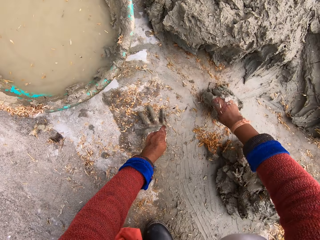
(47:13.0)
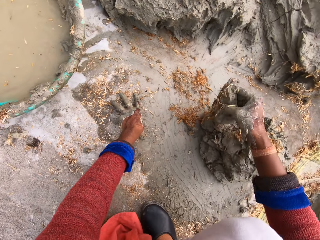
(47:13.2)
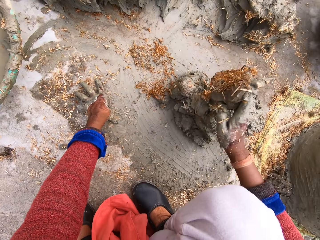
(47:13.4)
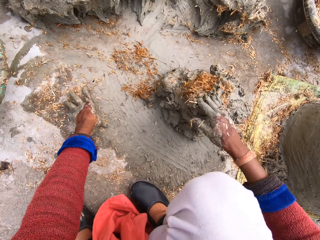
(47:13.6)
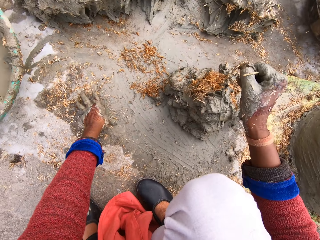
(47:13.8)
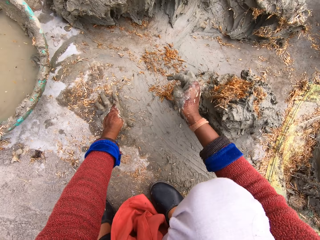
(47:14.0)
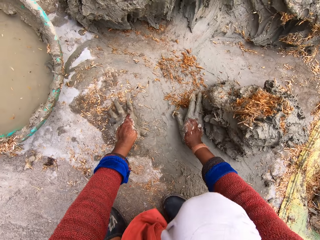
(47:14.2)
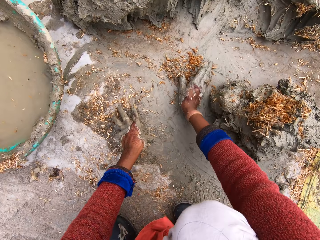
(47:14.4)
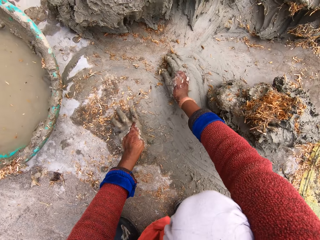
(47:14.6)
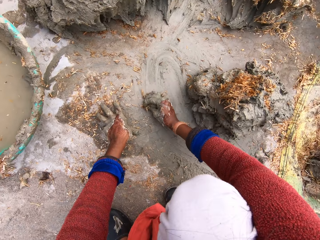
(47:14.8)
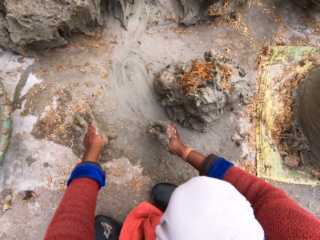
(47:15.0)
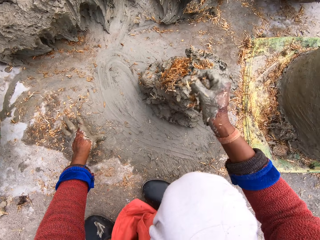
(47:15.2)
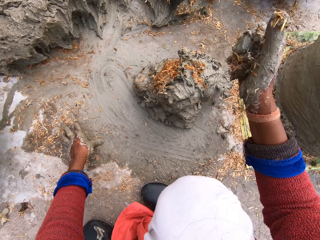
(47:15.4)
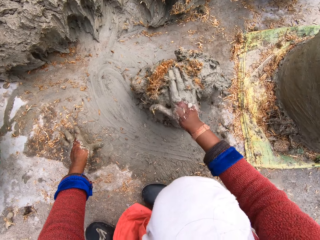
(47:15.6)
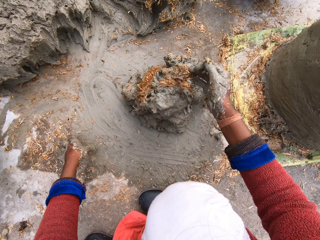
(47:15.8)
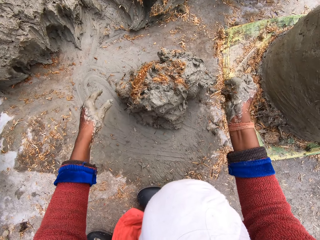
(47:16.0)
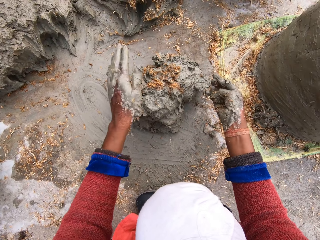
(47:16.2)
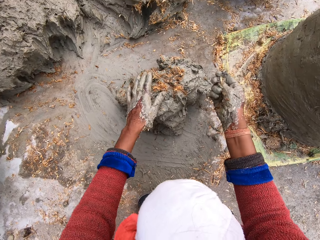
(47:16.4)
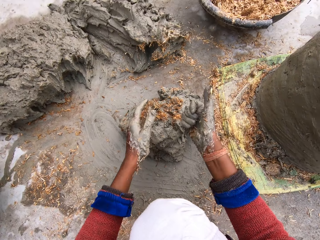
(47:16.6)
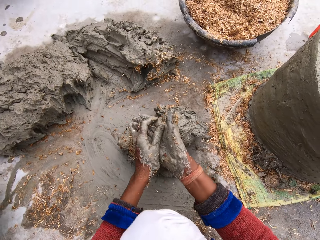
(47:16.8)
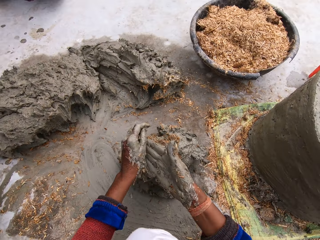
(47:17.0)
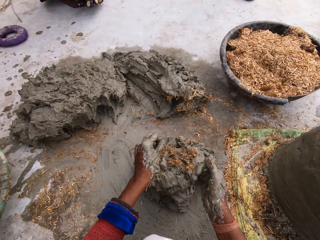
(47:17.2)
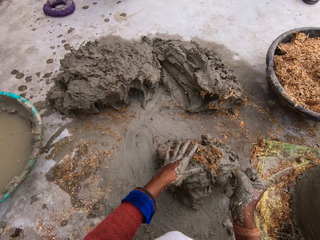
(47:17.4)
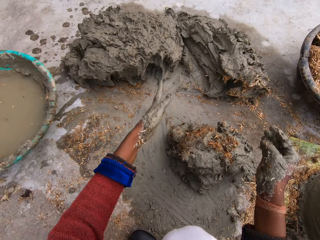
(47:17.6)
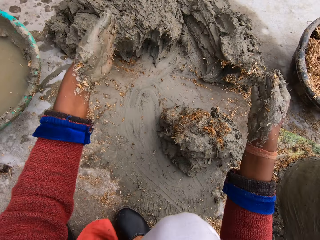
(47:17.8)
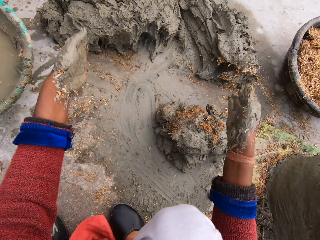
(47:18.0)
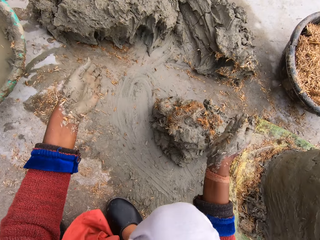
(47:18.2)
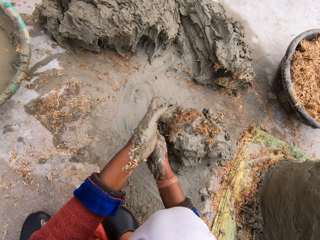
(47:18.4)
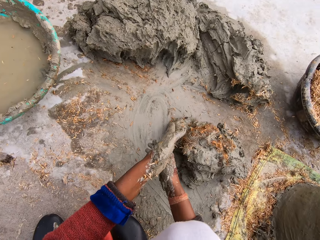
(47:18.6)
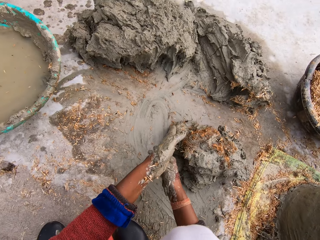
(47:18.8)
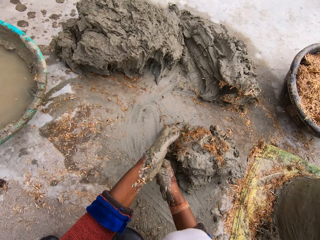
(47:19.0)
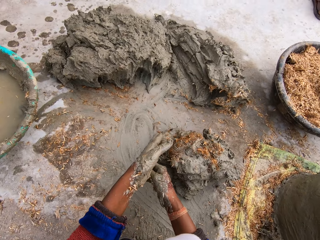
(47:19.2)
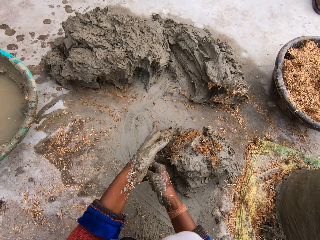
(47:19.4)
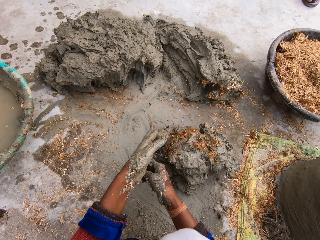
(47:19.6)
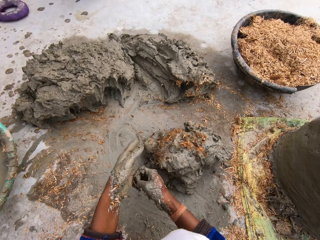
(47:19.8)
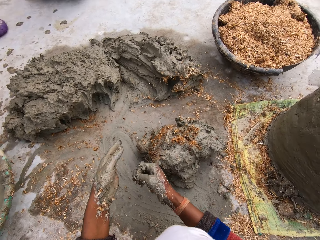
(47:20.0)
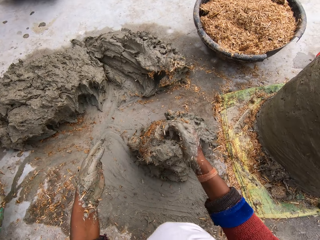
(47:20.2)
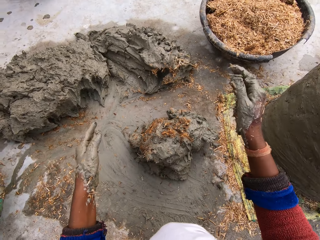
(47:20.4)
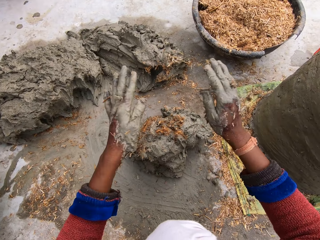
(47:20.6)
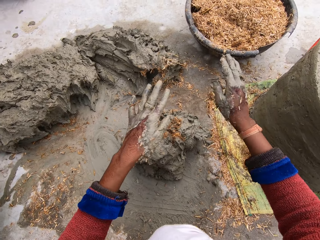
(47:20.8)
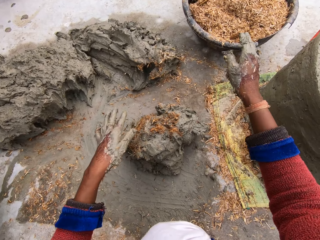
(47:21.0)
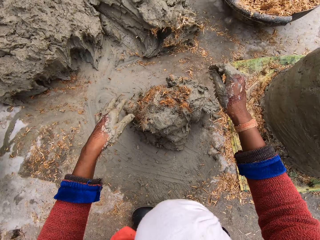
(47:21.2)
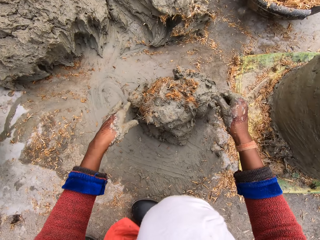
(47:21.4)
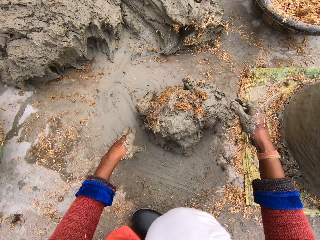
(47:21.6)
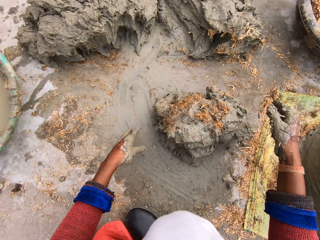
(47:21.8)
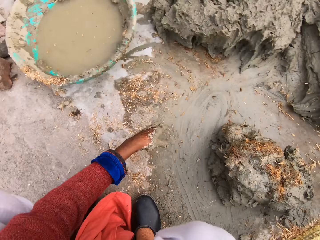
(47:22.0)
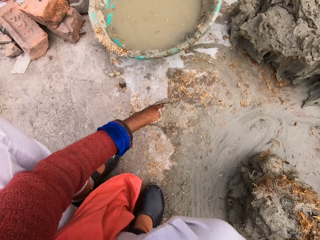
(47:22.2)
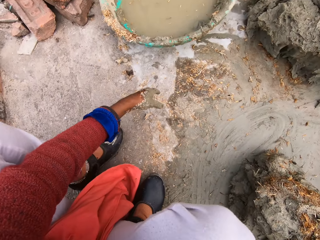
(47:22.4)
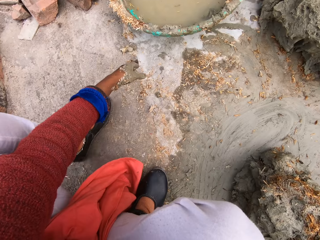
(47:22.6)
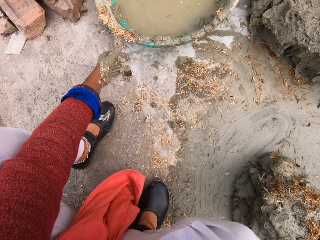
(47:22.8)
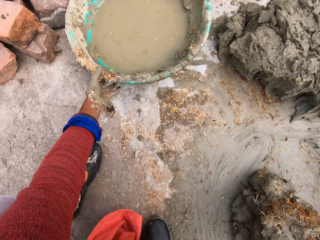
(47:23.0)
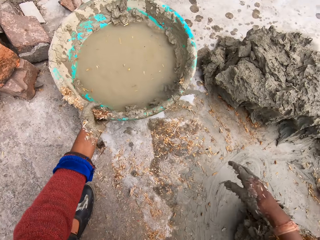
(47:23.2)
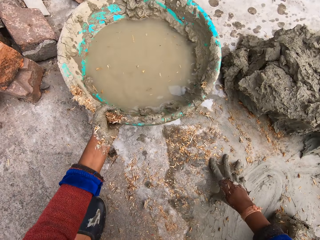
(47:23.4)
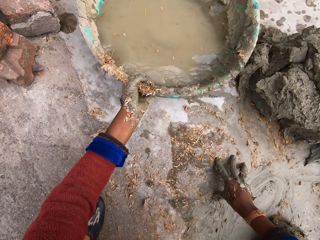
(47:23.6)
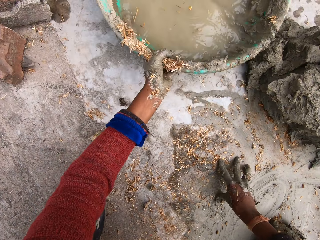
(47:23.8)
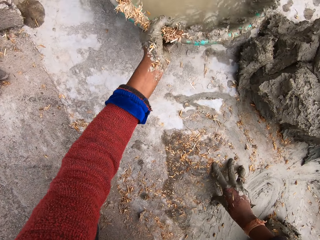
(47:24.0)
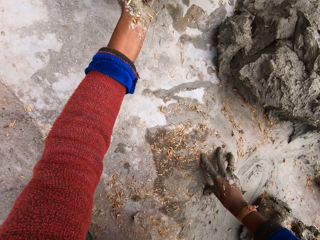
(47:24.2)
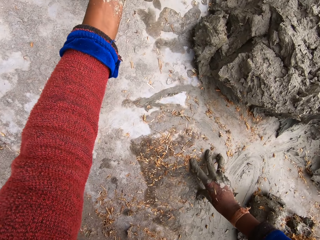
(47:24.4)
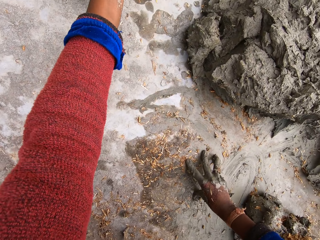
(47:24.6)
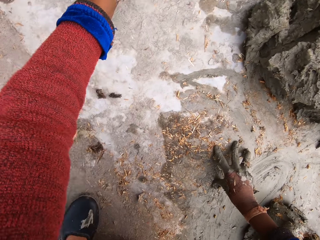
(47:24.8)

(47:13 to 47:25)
The camera wearer drops clay. She moves the right hand. She packs sawdust on the floor. She pastes the sawdust on the clay. She drops the sawdust. She lifts the left hand. She touches the clay. She moves the right hand fingers. She removes her hand from the clay. She removes clay from the other hand. She rubs her hands against each other. She touches the clay. She gesticulates with her hands. She lifts her hands. She moves her hands. She moves the right hand. She turns the hands. She moves both hands. She moves the left leg. She pushes the bucket of water away from her with her left hand. She rests her hand on the ground.

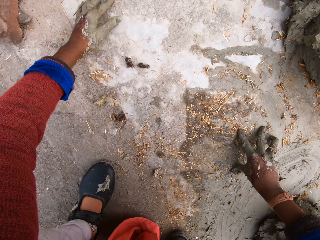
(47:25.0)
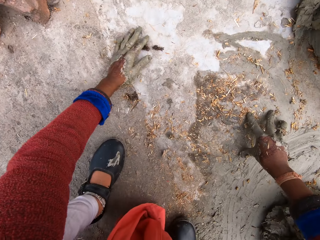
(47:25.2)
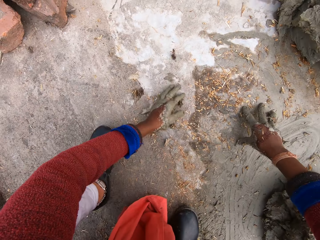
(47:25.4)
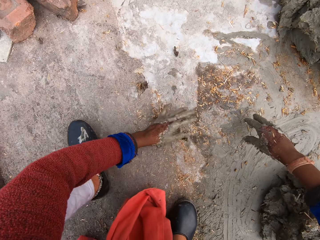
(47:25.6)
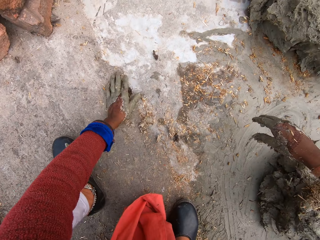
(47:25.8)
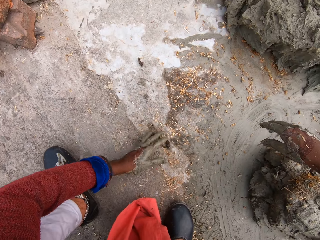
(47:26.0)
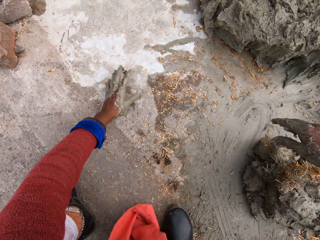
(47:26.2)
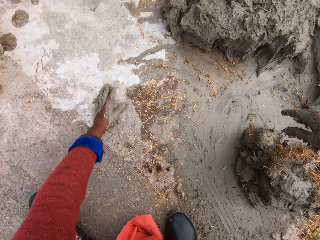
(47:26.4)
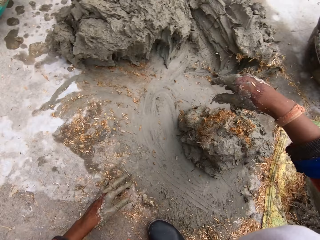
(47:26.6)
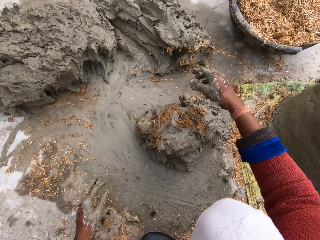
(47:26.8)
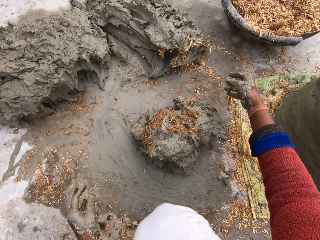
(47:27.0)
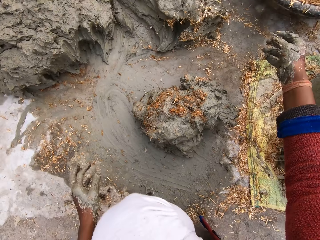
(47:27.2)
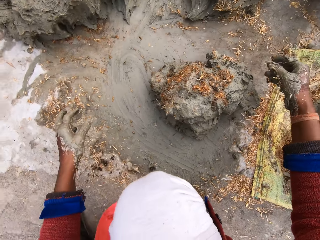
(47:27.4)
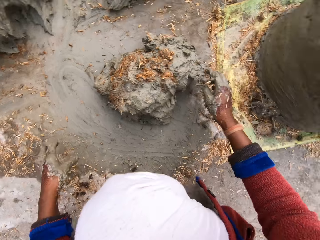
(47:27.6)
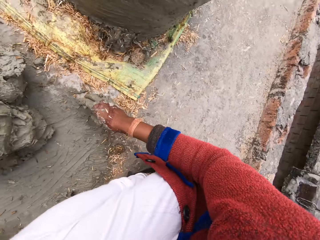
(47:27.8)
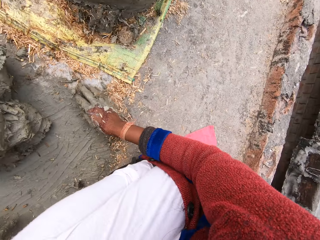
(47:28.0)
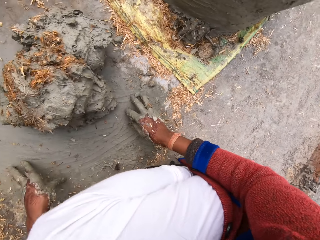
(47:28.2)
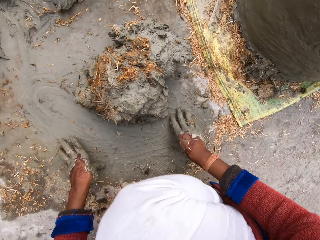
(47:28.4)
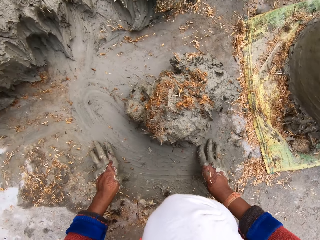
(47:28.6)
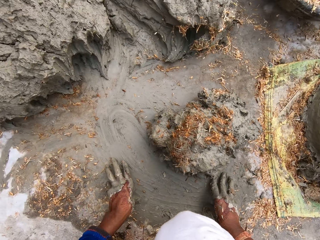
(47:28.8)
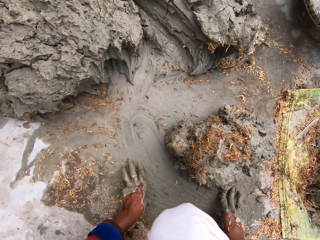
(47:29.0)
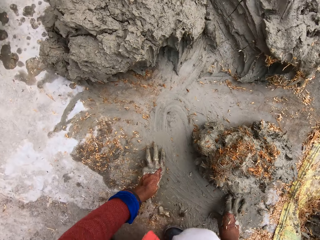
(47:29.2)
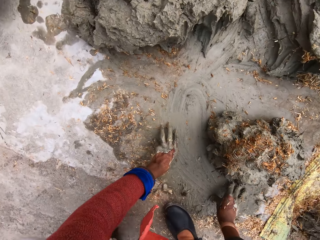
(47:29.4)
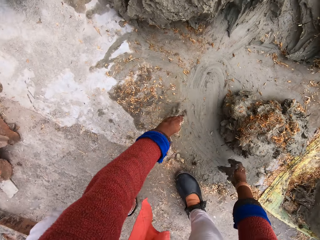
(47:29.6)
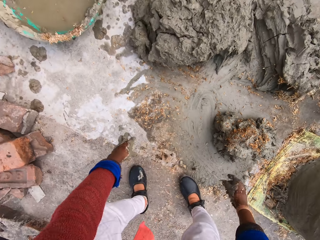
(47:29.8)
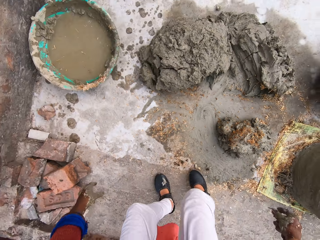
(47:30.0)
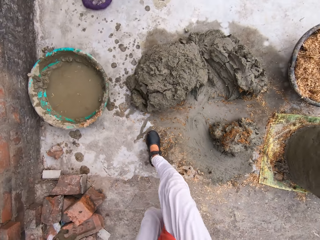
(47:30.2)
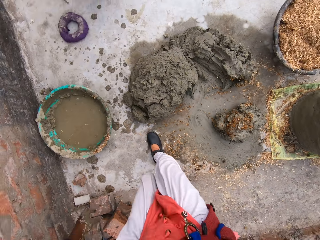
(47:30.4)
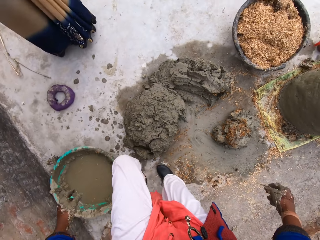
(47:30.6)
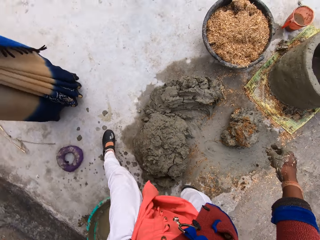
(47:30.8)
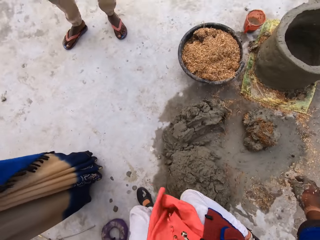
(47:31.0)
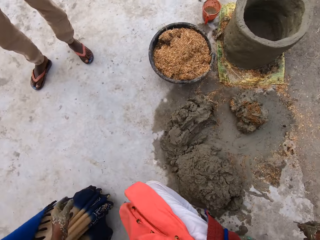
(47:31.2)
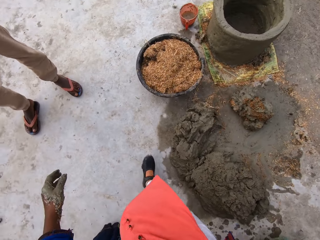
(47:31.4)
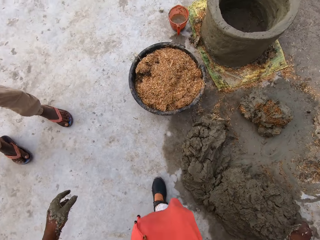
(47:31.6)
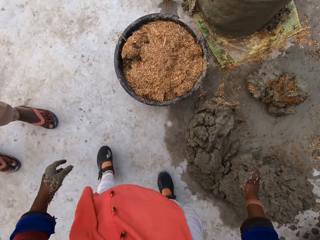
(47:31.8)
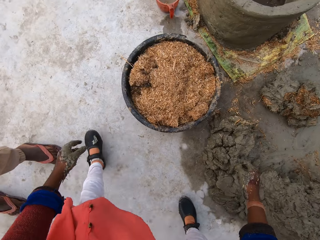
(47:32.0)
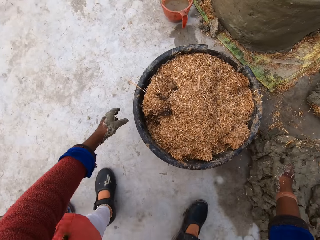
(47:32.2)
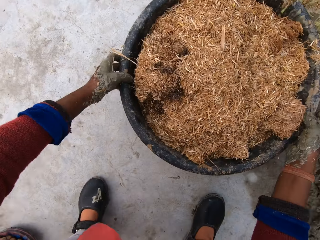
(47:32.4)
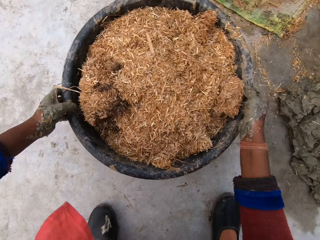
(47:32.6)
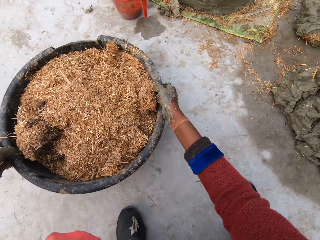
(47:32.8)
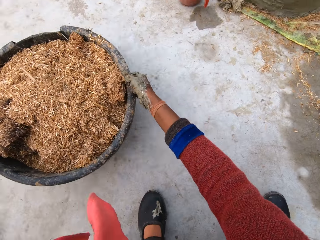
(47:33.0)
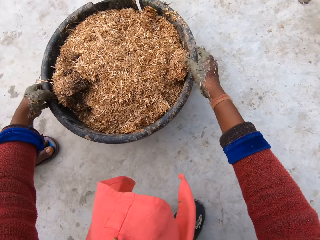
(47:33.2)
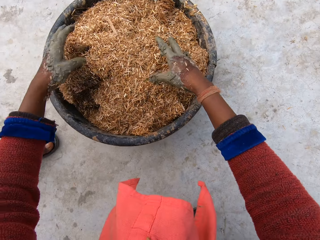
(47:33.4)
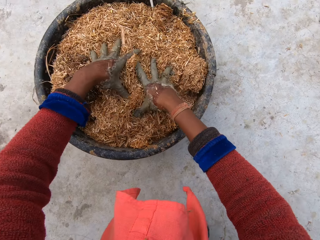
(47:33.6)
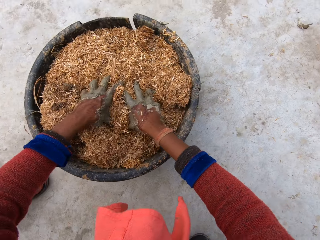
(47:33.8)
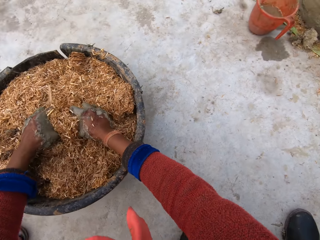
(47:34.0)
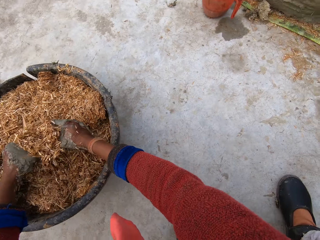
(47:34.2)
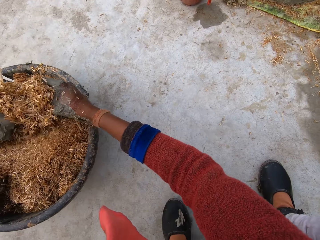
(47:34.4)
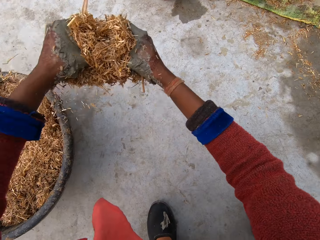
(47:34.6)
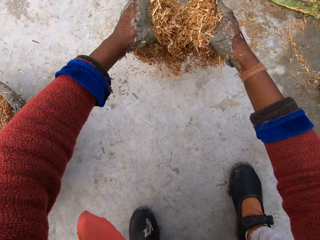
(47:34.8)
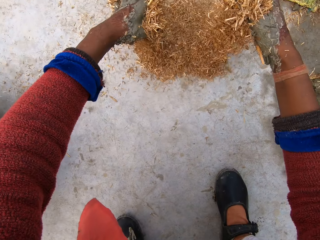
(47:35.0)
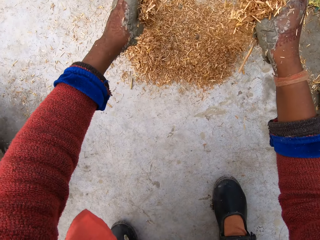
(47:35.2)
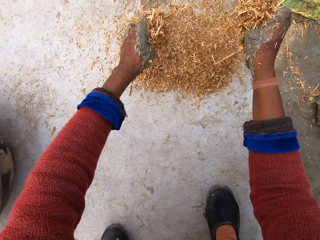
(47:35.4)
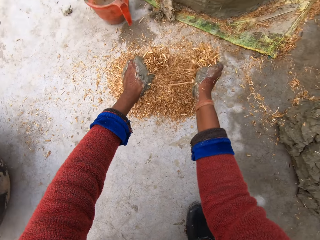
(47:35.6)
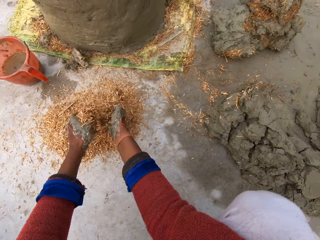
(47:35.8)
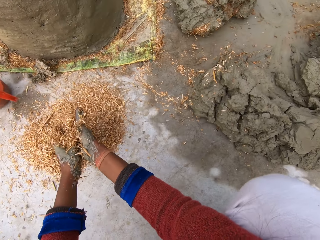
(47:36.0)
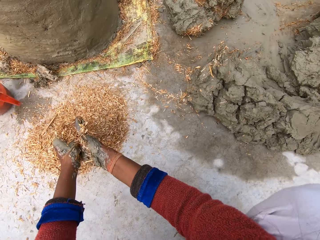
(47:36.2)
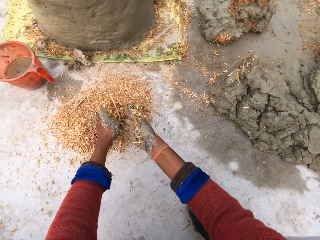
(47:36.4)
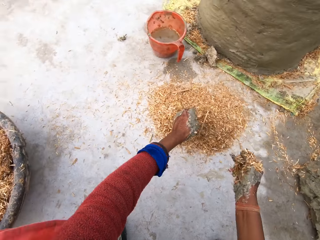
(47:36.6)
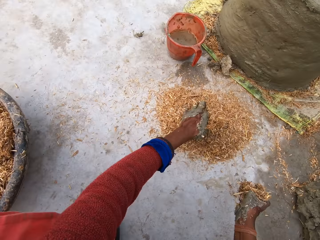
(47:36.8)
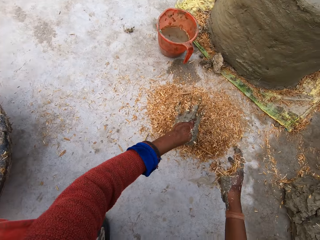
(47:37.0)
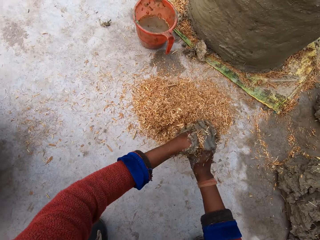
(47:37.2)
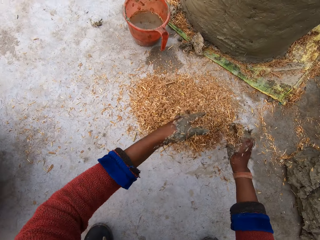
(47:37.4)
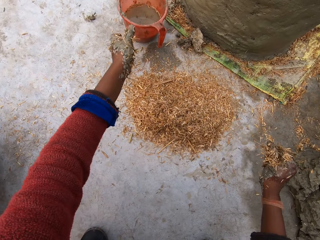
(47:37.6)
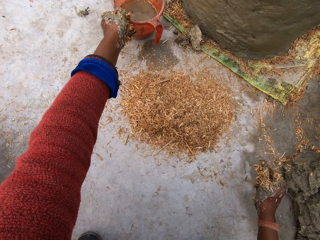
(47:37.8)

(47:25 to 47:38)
The camera wearer moves the left hand. She gathers sawdust. She wipes the sawdust on the floor with her left hand. She lifts the right hand. She moves the right hand. She lifts the left hand. She walks across the heap of clay on the floor. She rests her right hand on the ground. She stands up. She bends down. She adjusts a bowl of sawdust with both hands. She packs the sawdust from the bowl with both hands. She pours the sawdust on the floor. She wipes her hands against each other. She rubs her hands.
